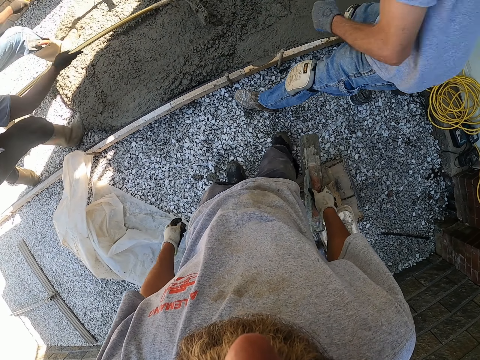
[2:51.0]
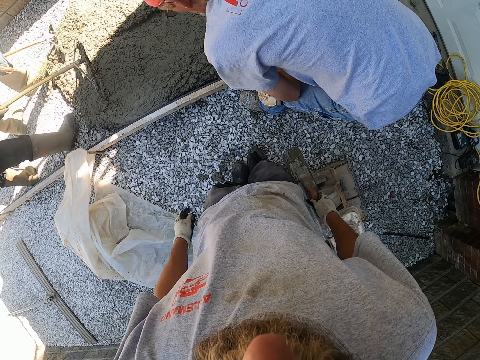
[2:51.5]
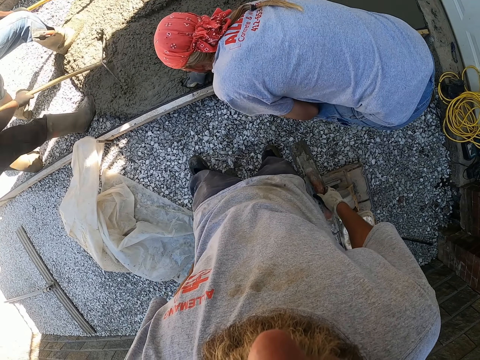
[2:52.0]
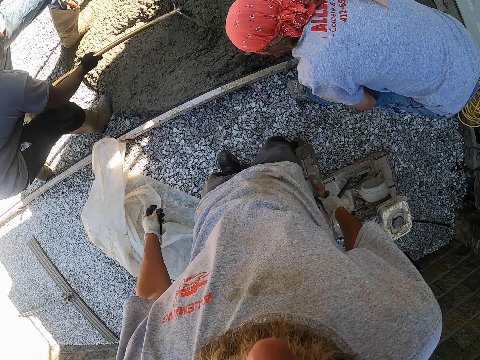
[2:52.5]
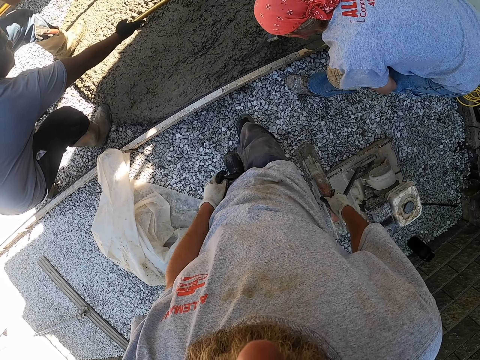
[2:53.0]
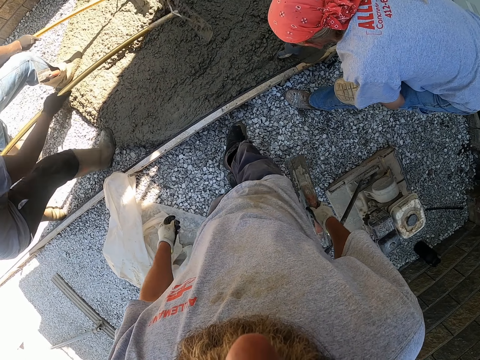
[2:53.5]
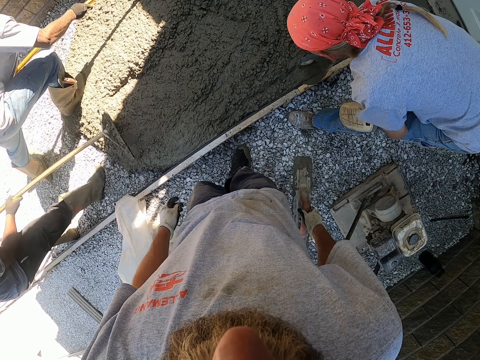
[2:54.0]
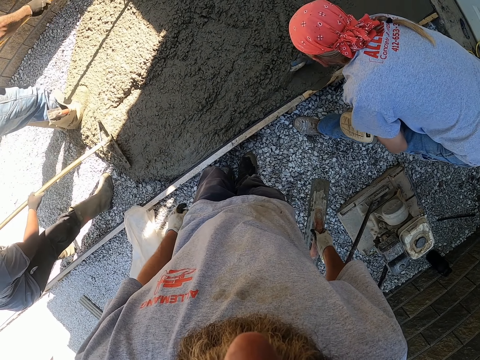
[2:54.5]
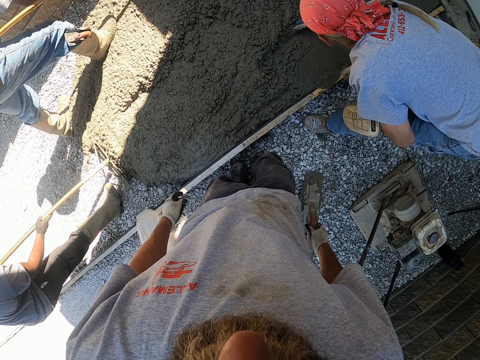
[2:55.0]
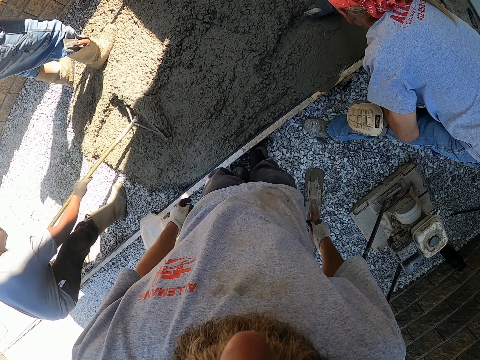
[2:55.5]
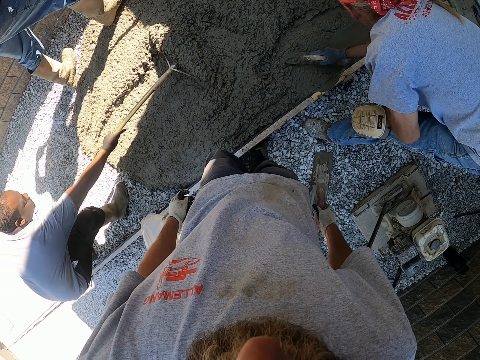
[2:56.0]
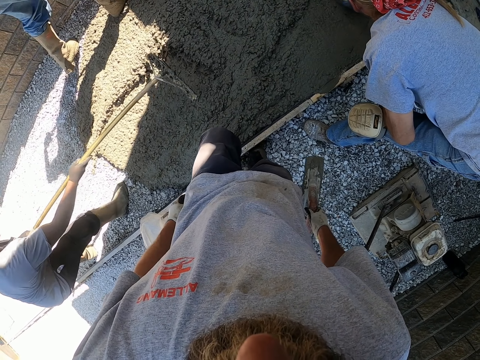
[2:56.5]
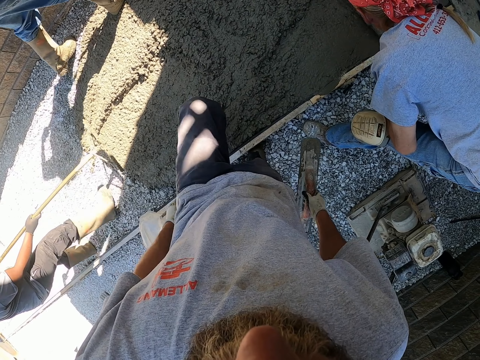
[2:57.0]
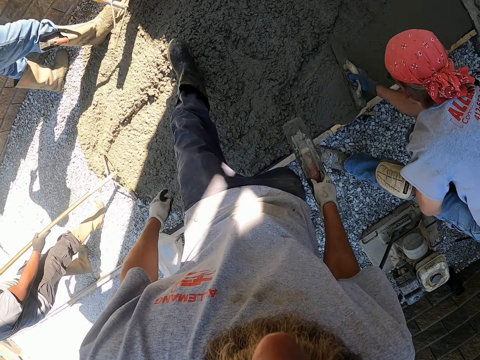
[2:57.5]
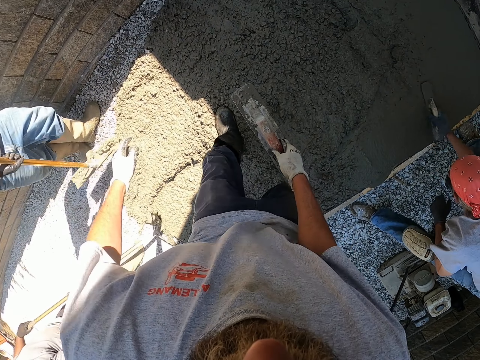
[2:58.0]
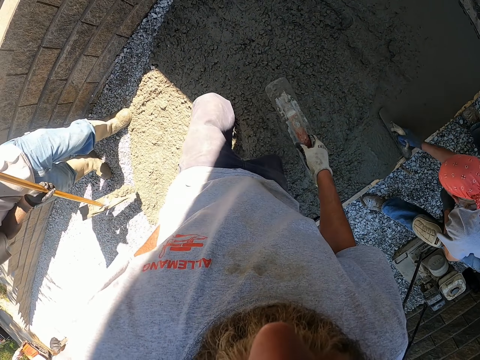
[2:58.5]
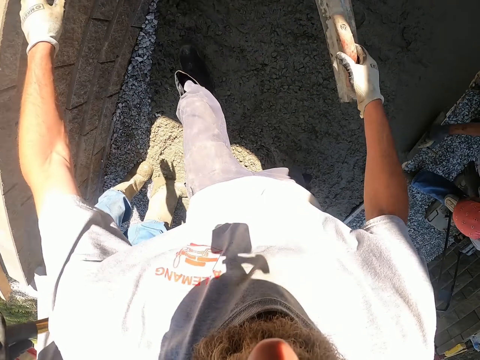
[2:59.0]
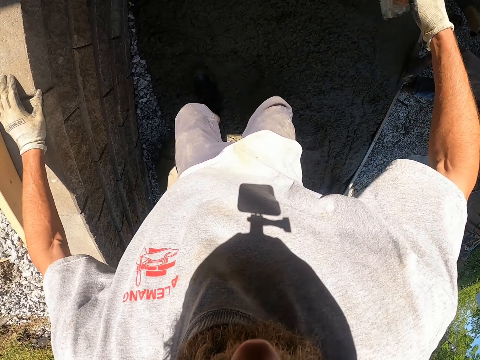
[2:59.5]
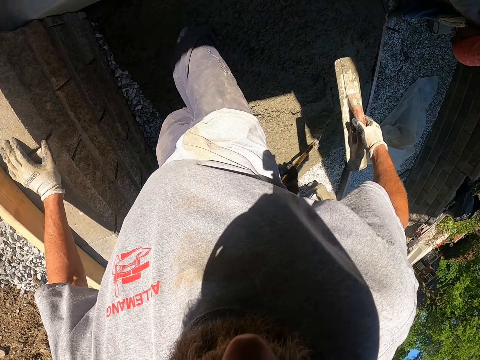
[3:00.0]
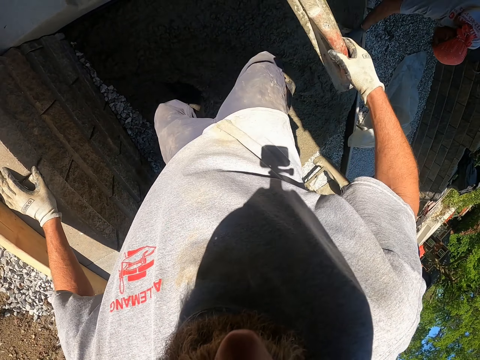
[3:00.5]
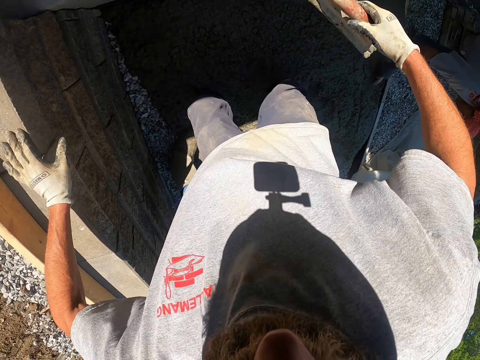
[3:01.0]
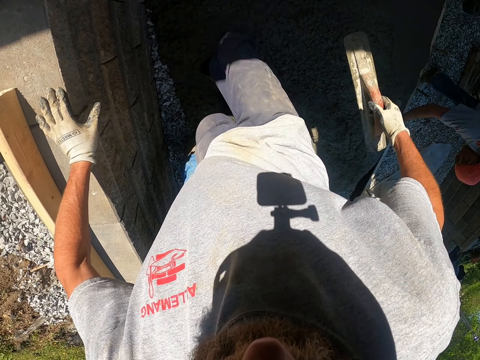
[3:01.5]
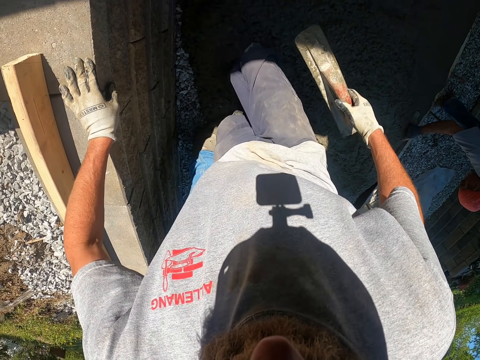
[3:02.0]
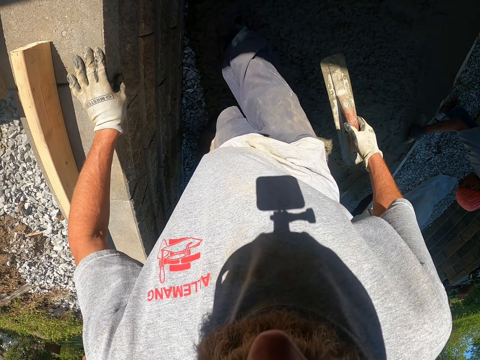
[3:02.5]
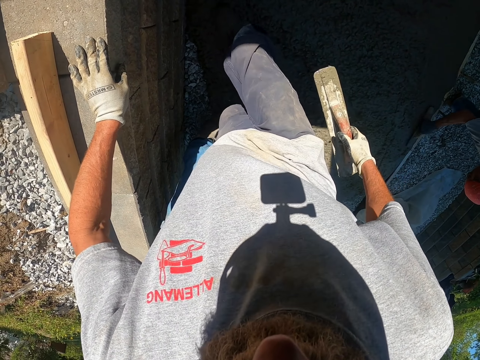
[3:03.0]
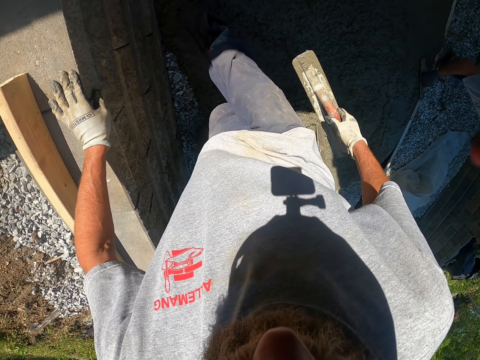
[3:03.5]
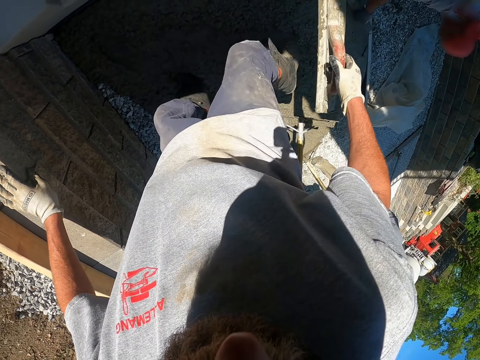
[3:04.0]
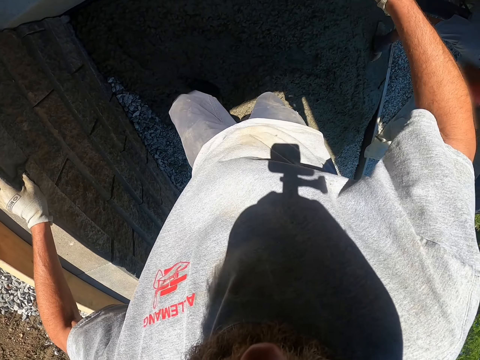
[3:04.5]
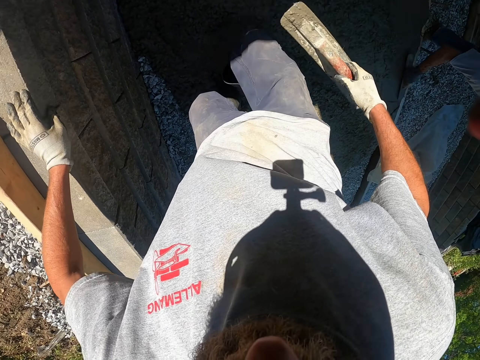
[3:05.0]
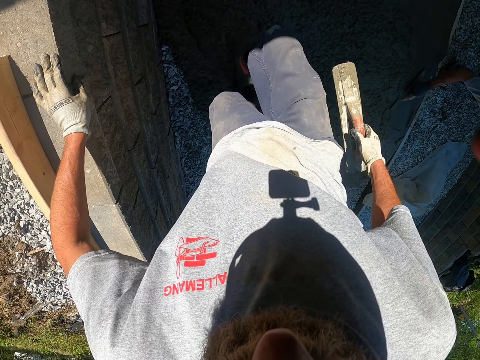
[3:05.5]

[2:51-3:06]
The camera wearer enters in the concrete. He spreads the cement with his legs. He pushes the concrete with his feet.

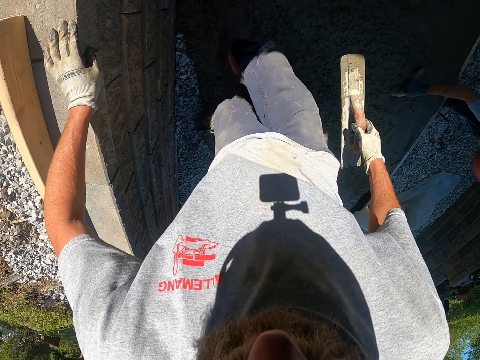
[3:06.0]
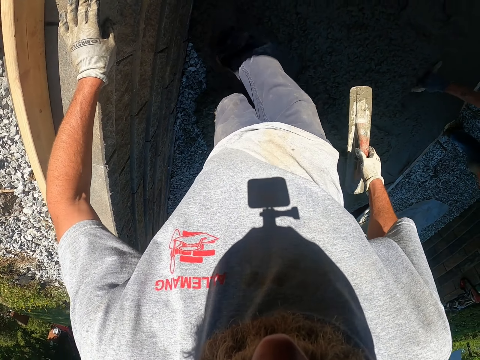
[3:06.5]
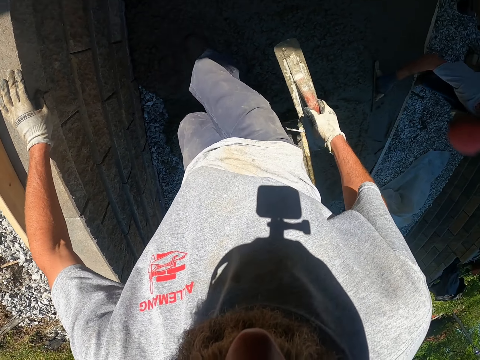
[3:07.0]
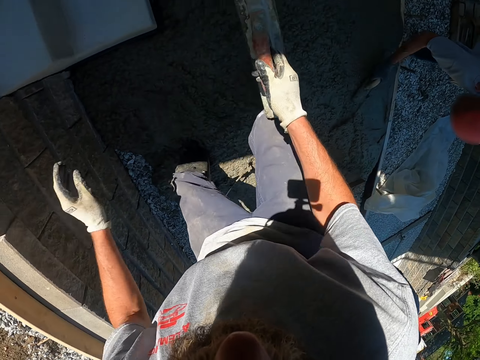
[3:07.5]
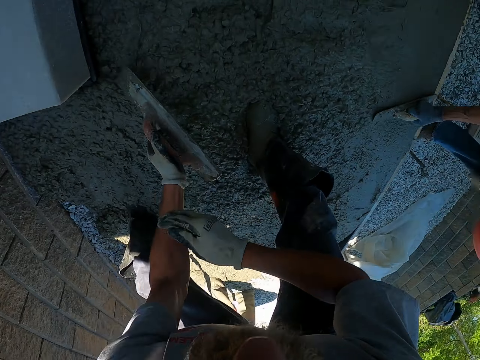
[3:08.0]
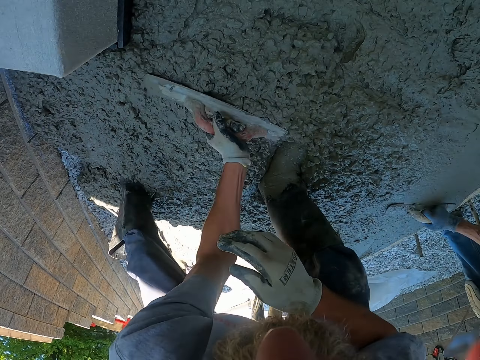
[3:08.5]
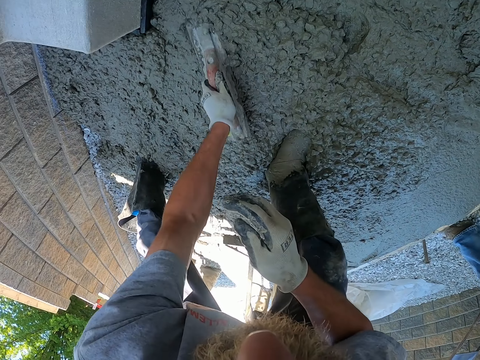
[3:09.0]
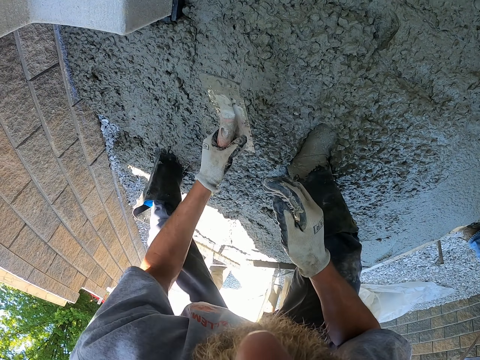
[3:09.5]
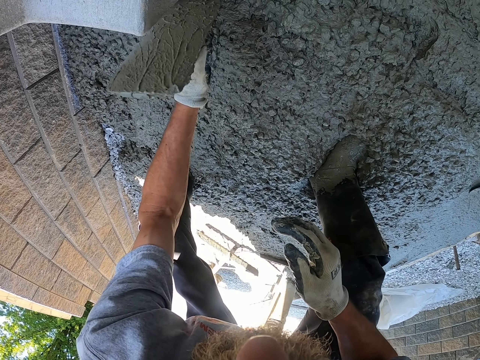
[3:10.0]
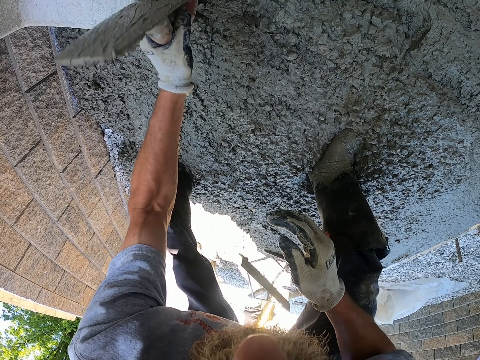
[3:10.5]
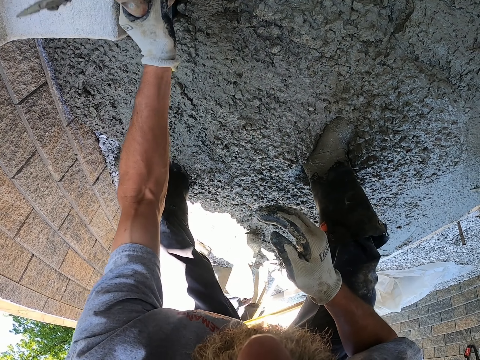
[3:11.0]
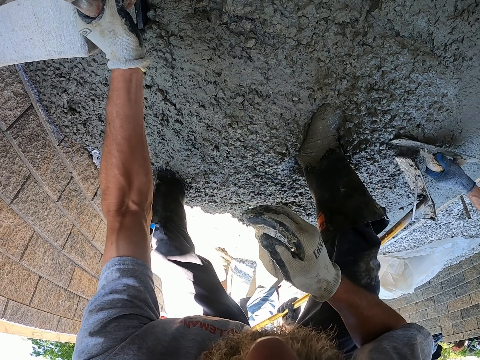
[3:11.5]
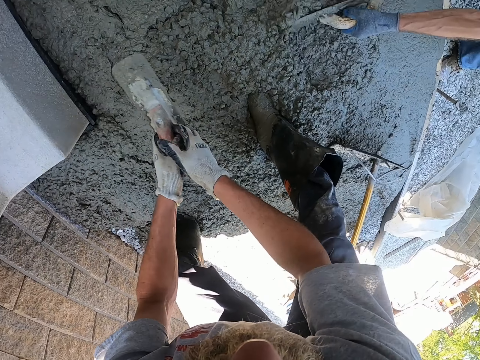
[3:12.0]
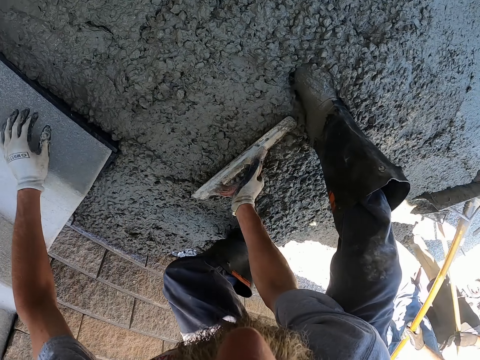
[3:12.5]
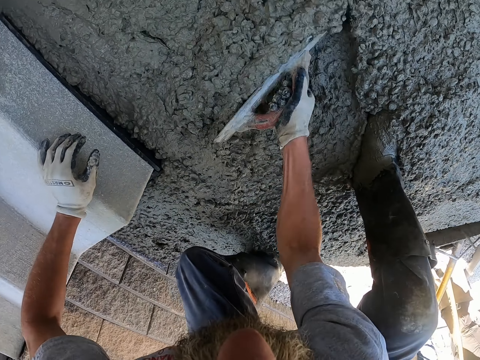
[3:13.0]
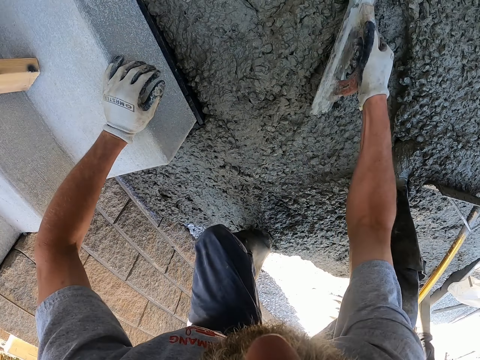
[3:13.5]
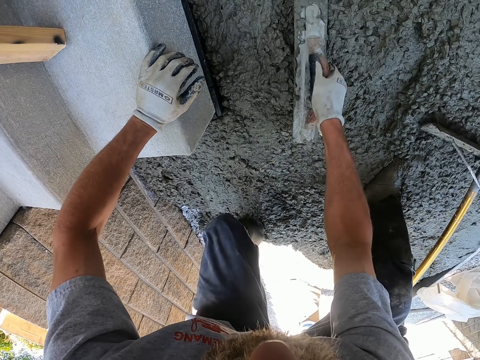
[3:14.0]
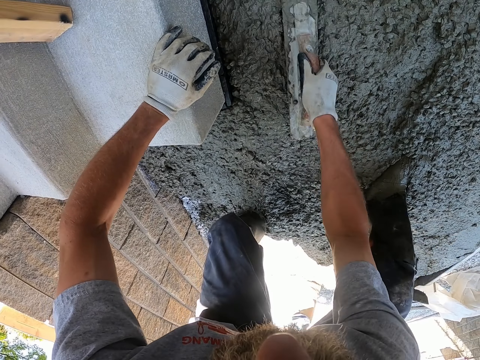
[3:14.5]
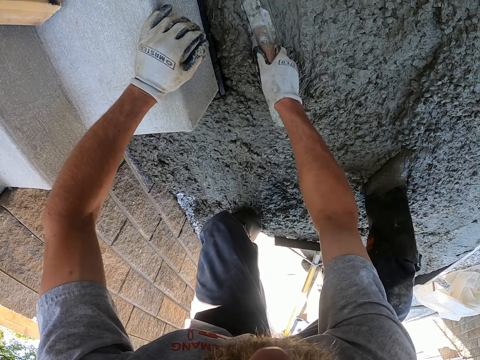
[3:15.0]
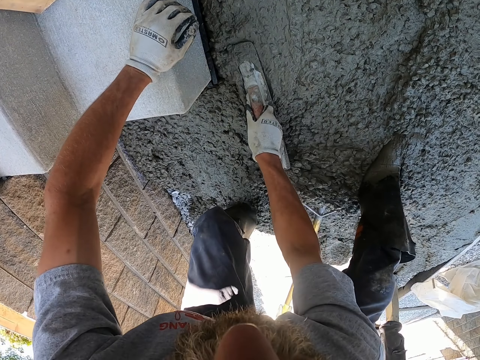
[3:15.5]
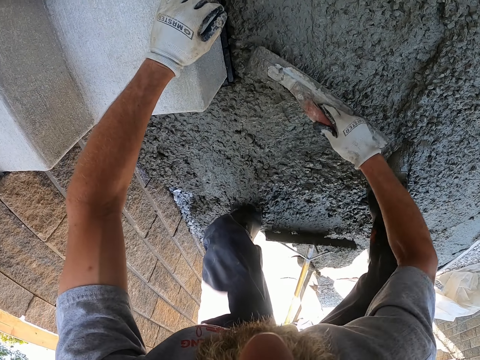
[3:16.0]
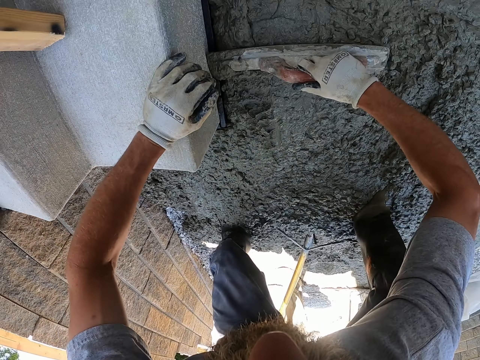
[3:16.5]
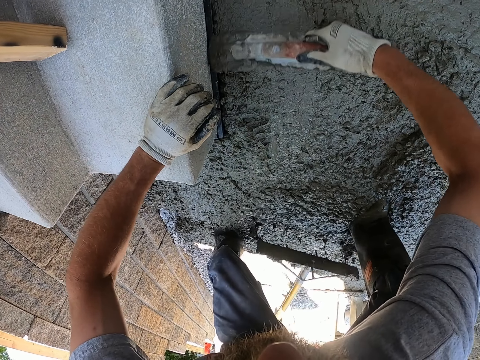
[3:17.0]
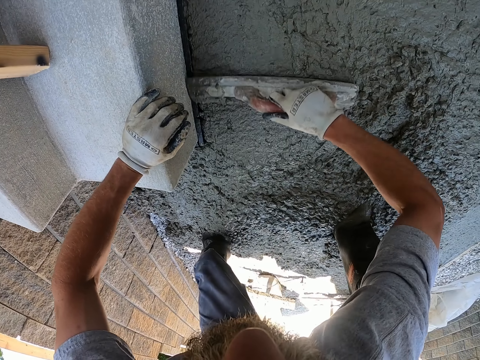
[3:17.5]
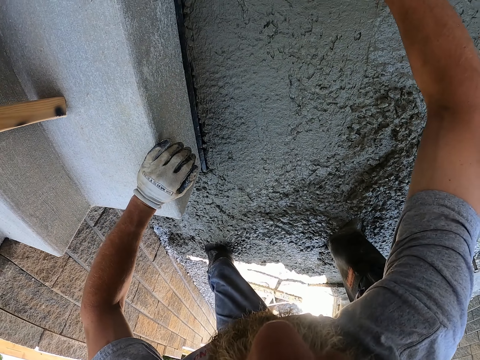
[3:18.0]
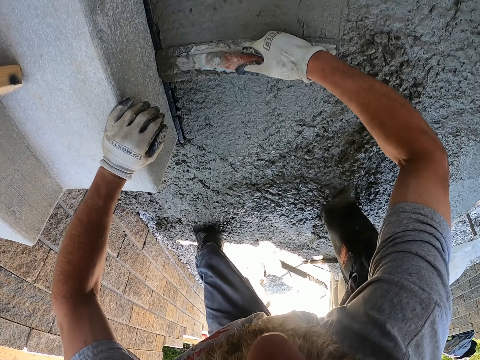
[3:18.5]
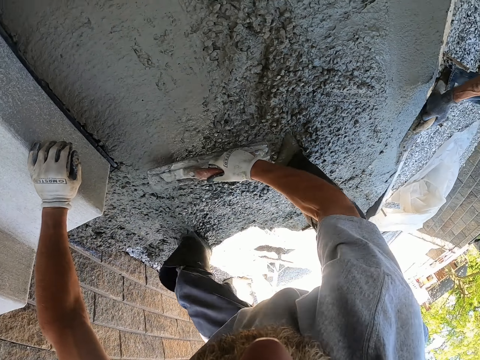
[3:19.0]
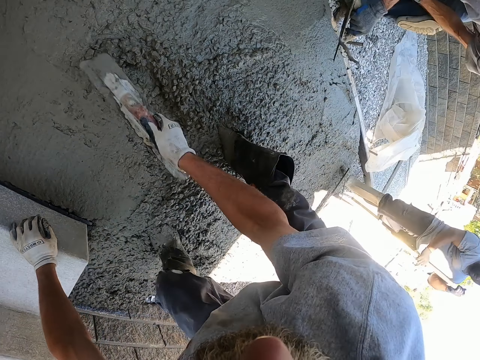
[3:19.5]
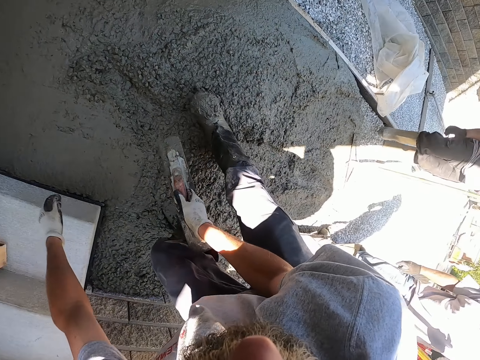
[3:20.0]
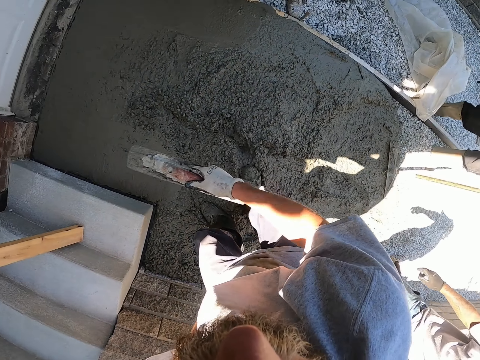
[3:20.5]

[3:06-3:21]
The camera wearer spreads the cement with a screed. They level with the trowel. They flatten the cement with the screed.
